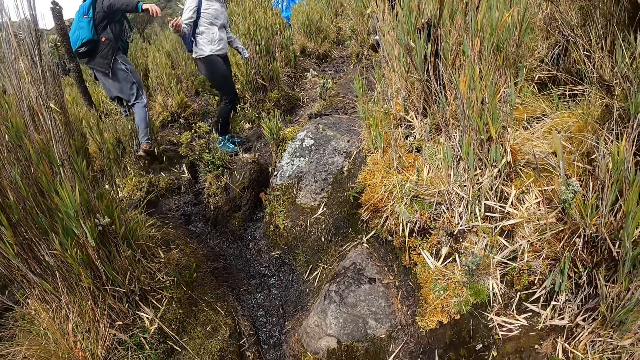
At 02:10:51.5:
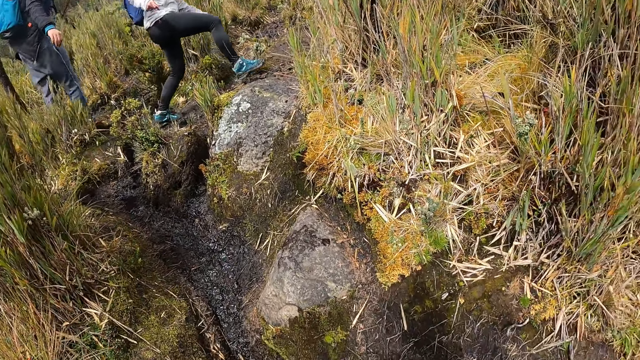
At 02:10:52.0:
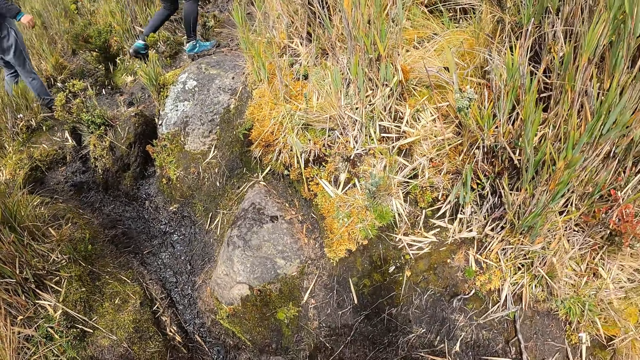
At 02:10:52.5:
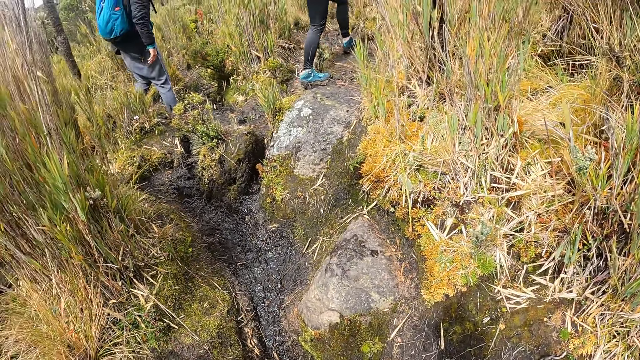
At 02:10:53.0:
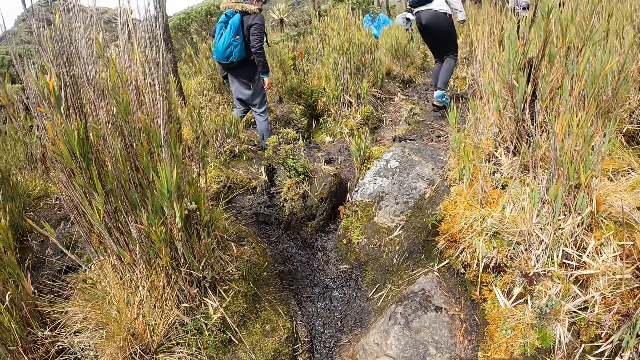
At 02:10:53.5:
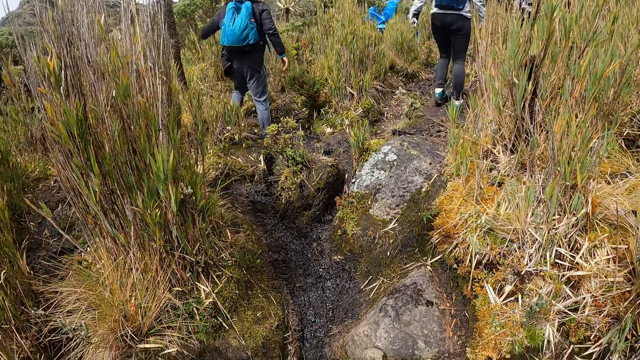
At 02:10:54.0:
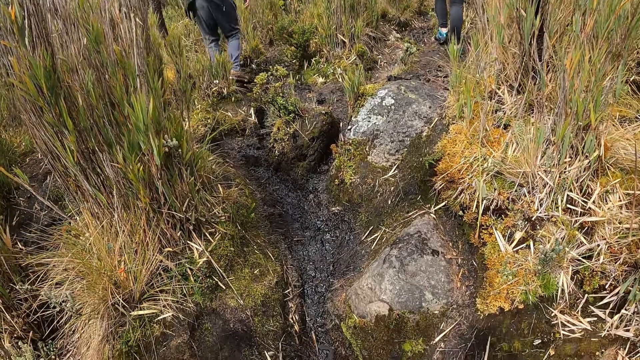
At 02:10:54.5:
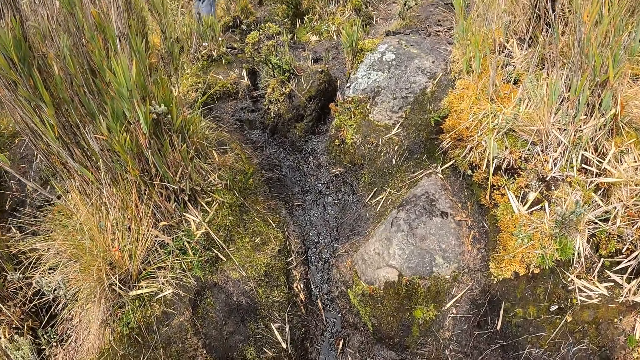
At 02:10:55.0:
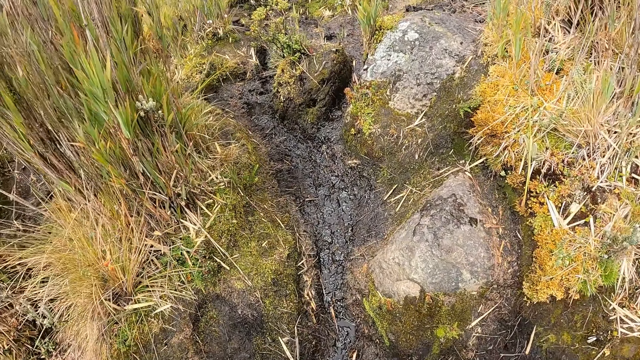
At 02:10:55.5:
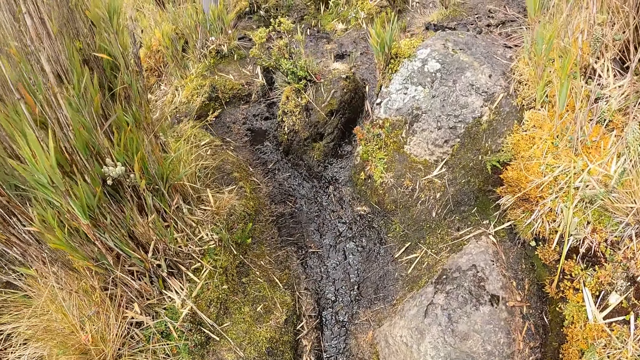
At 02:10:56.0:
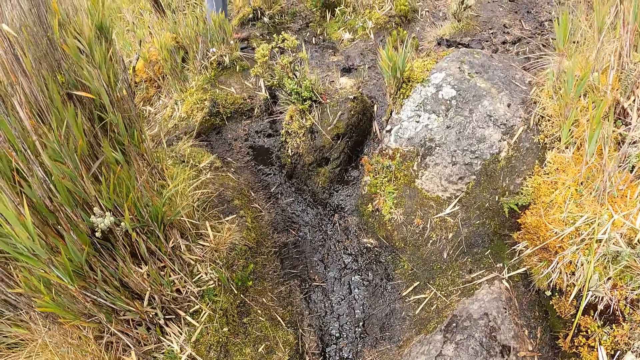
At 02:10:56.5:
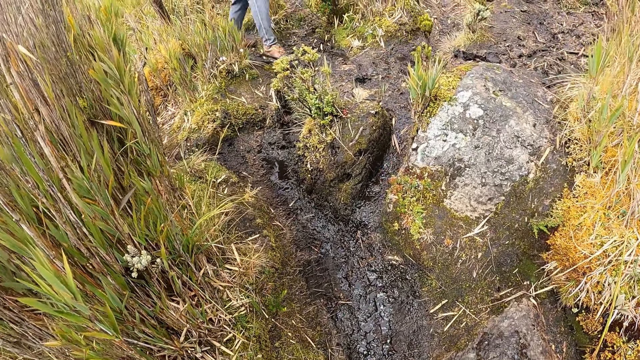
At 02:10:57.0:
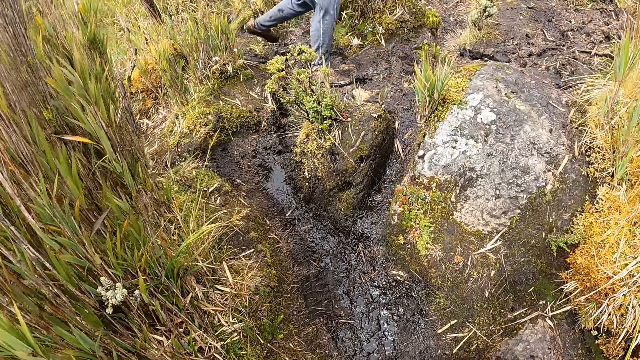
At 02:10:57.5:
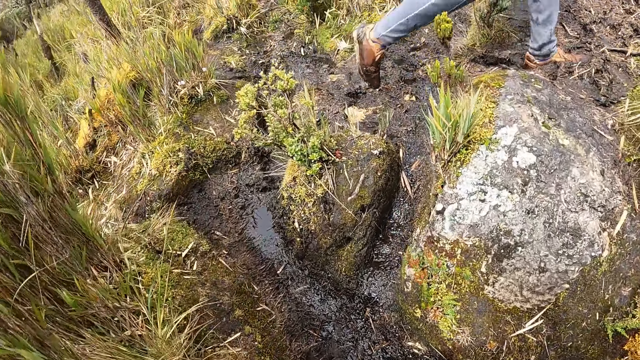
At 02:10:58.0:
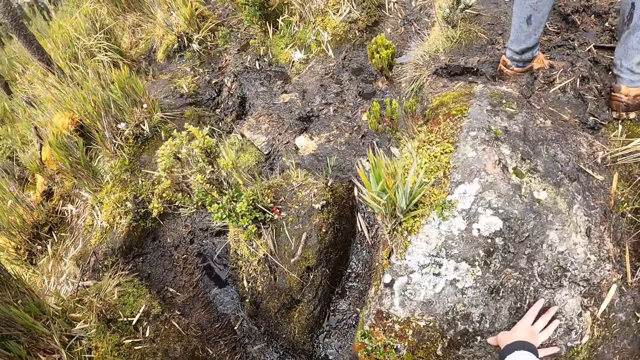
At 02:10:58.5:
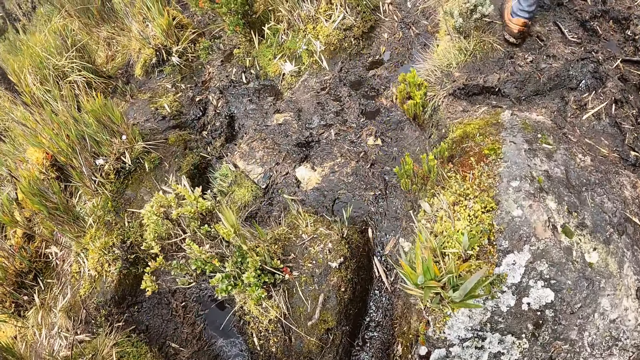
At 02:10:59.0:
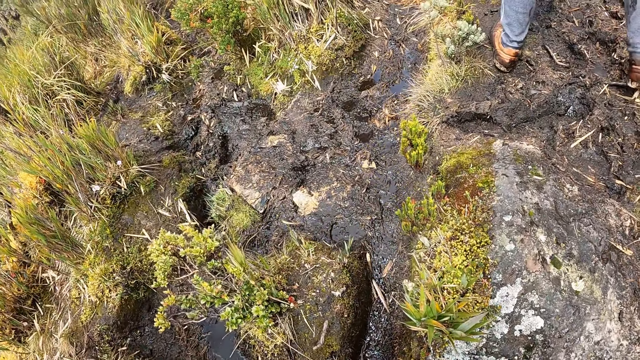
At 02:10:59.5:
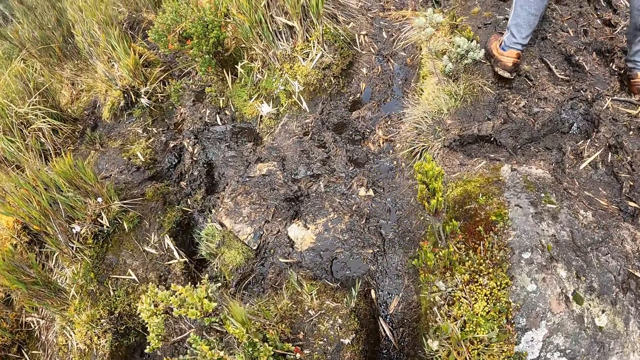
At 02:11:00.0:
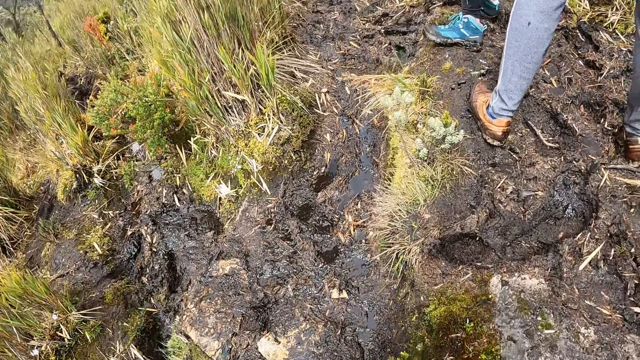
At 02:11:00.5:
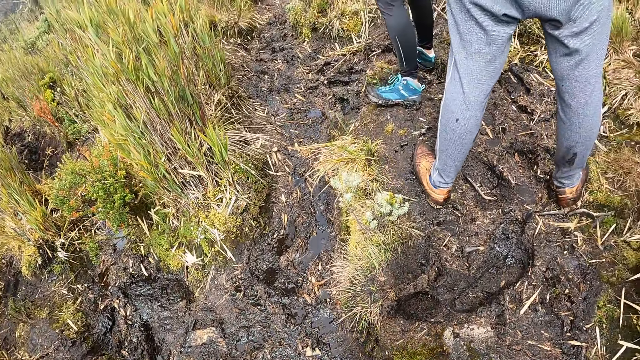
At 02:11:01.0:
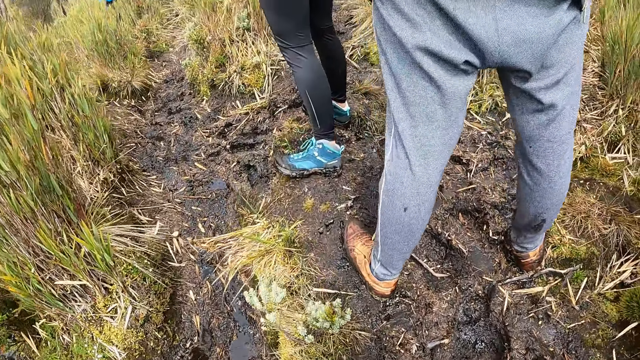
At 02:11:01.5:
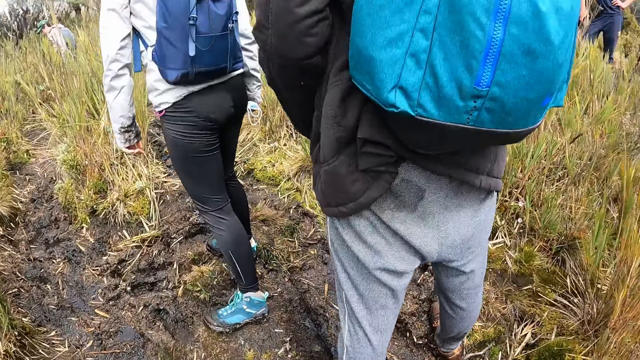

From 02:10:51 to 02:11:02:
The woman walks through the bushy area. The man walks through the bushy area. The camera wearer touches a rock with her right hand.

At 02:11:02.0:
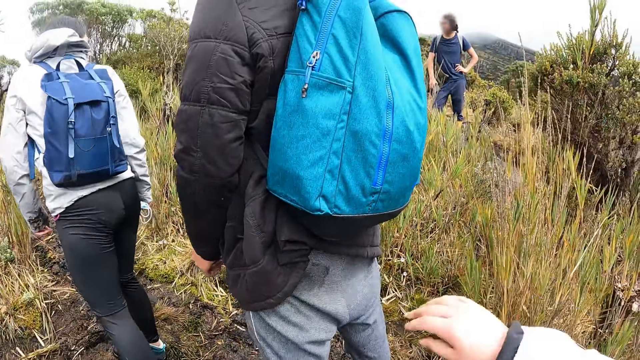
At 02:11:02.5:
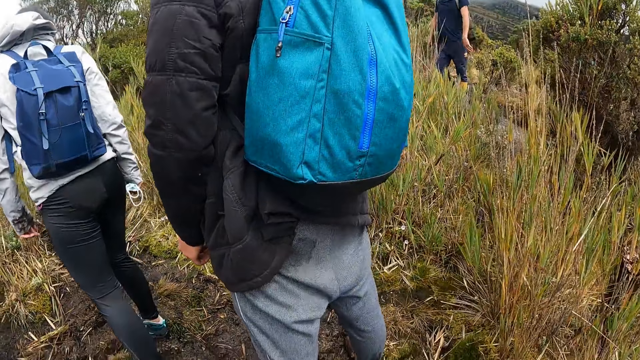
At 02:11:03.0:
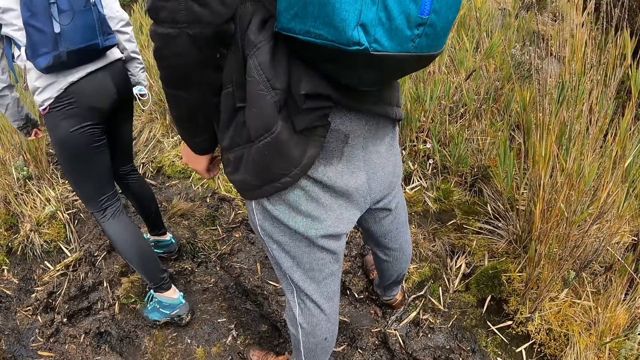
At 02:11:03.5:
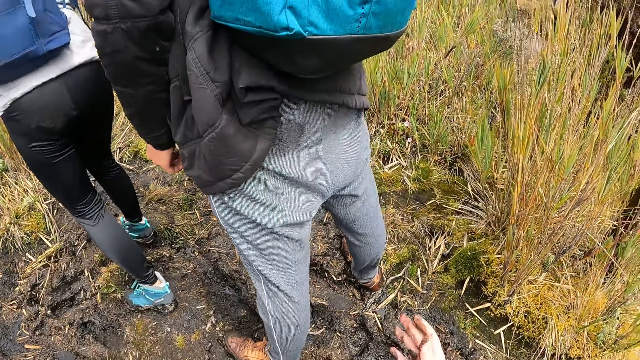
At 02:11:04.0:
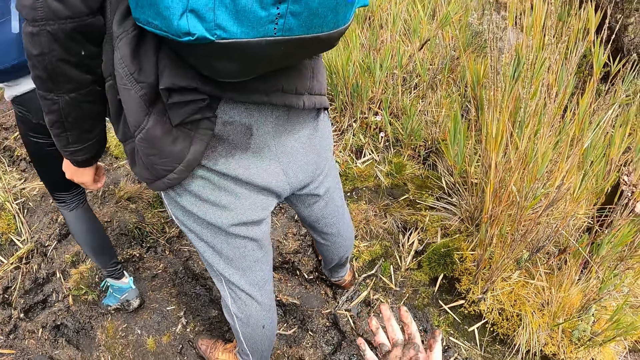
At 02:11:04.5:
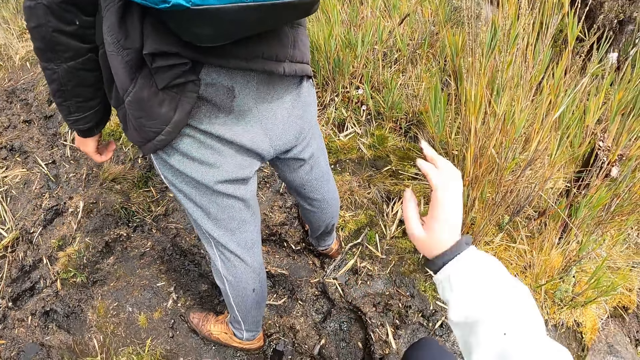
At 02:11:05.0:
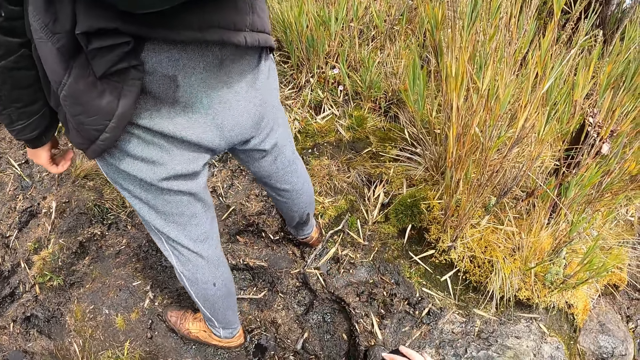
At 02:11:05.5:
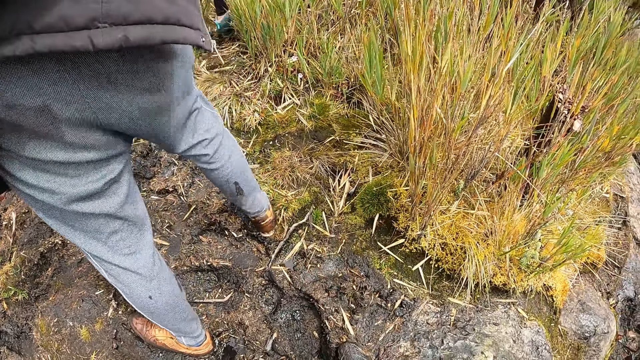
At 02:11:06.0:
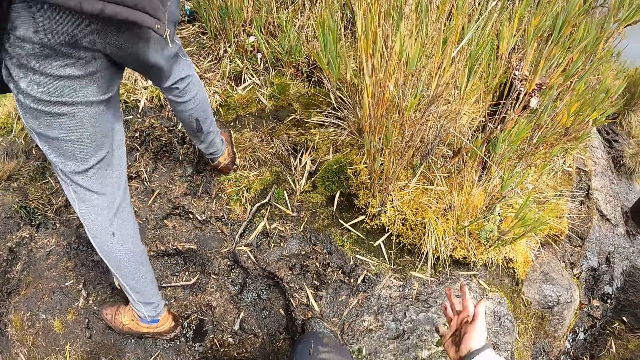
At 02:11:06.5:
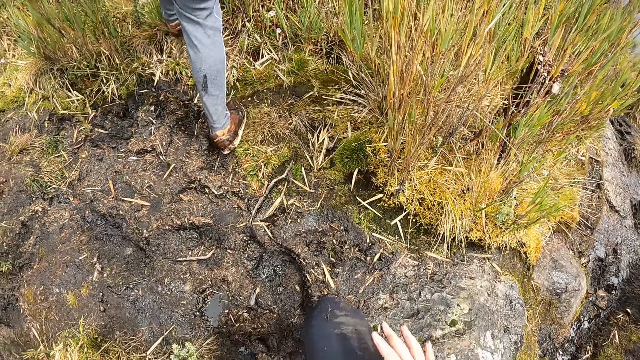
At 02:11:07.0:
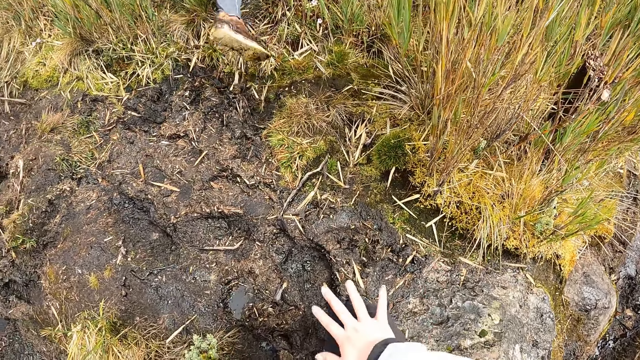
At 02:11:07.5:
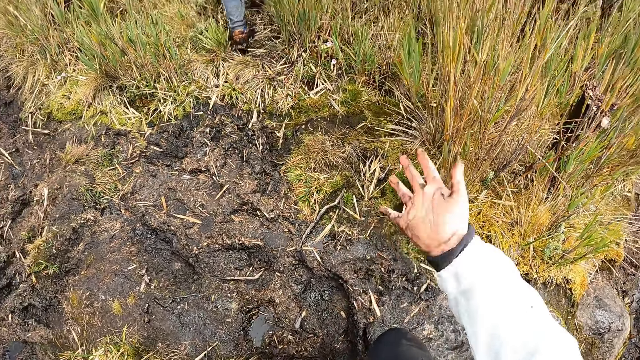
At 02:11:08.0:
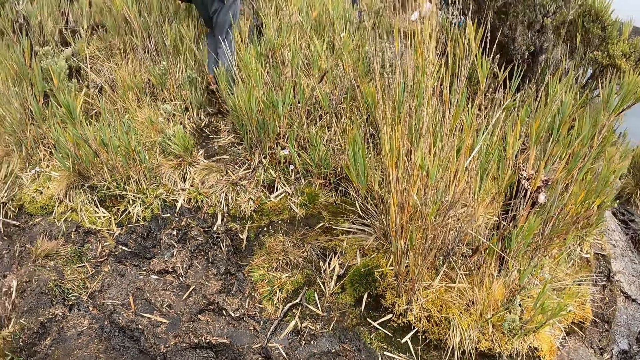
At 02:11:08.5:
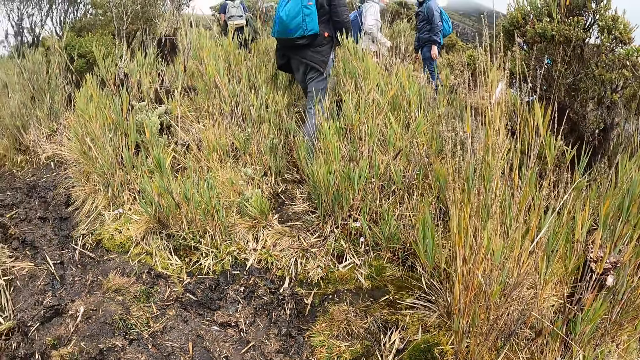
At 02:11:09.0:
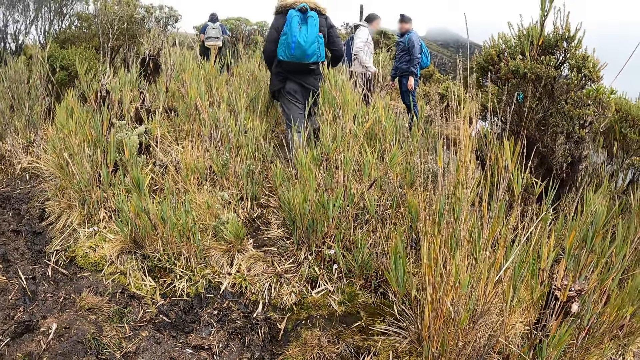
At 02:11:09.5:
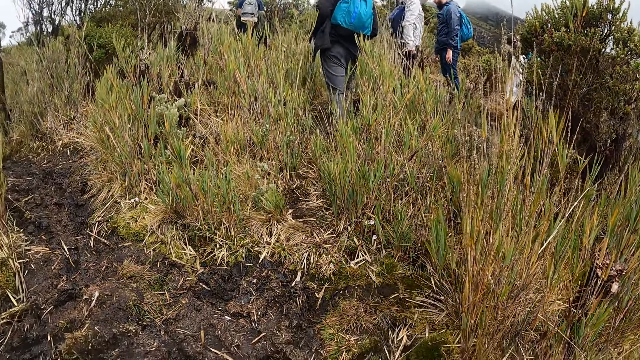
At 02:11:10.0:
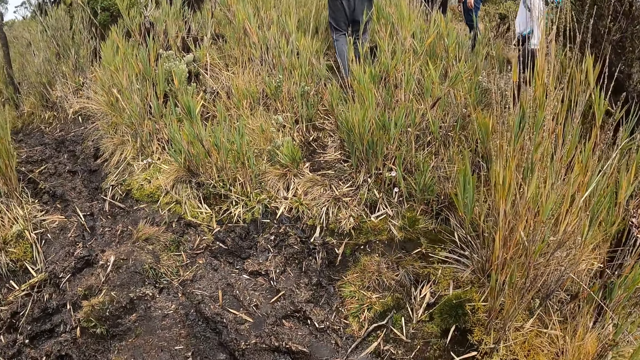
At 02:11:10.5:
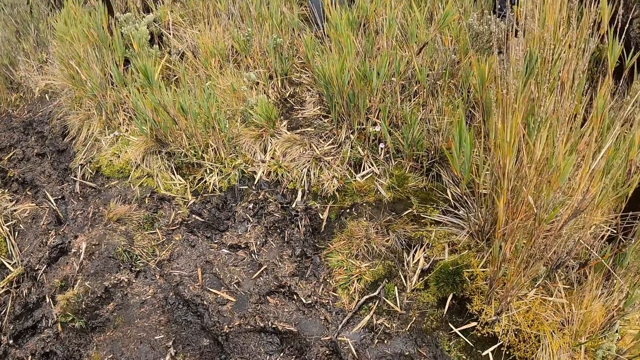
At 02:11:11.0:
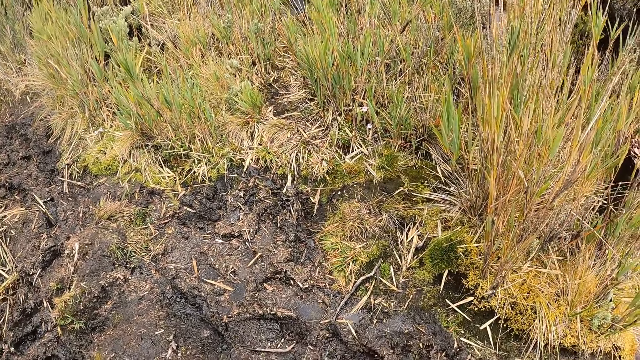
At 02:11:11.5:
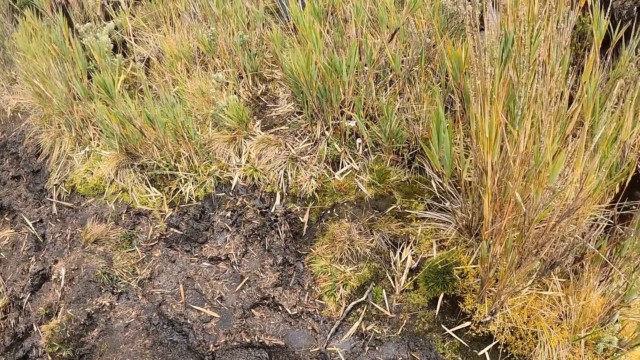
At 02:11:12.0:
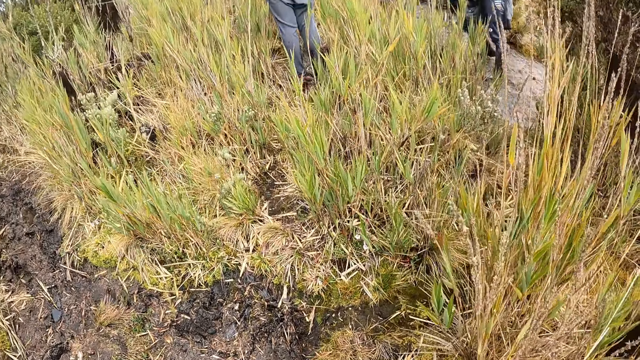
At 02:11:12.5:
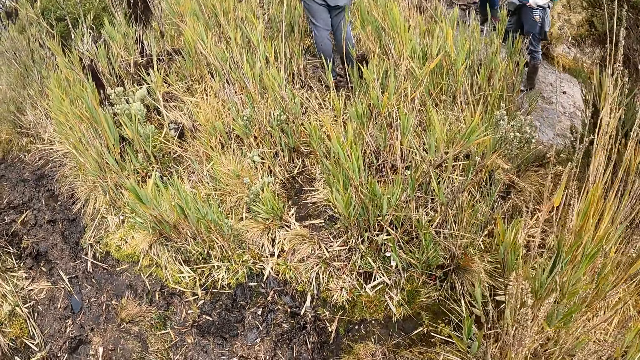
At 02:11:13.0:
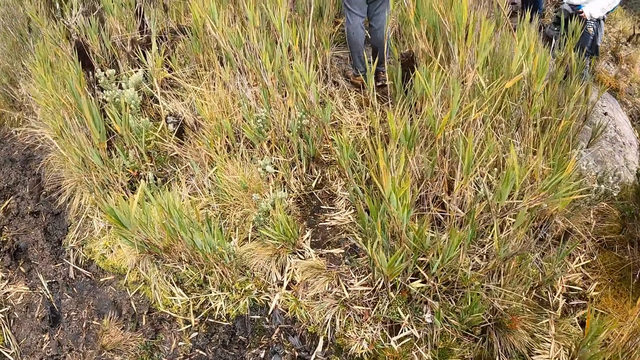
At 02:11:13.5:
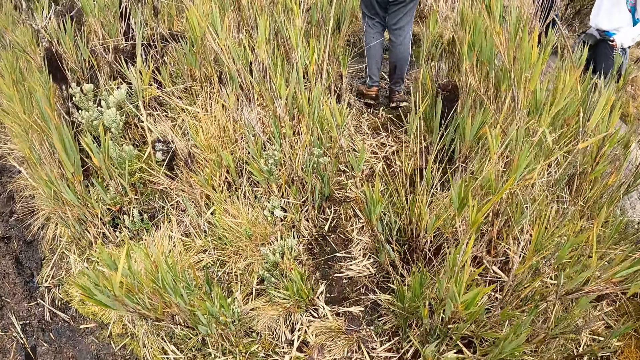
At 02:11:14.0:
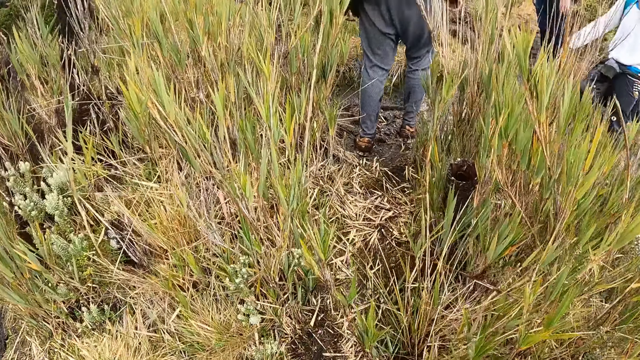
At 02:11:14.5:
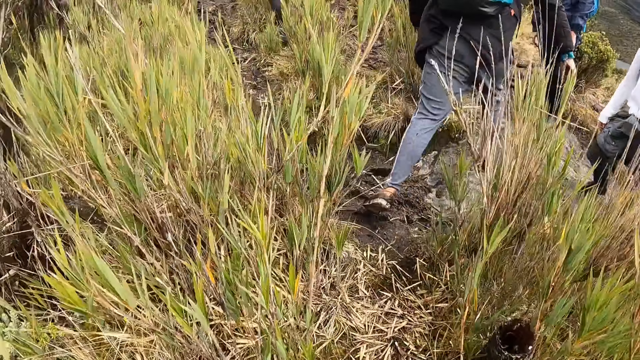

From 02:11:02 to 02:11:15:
The camera wearer looks at the dirty hand. She wipes her right hand with her trouser. She walks through the bushy area and climbs up a hill.
